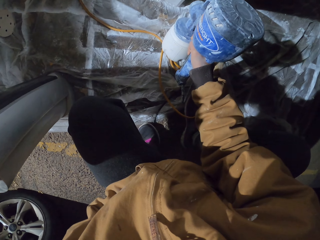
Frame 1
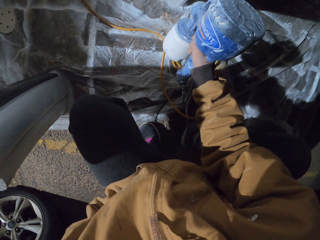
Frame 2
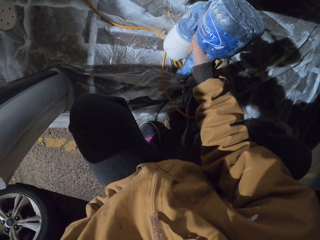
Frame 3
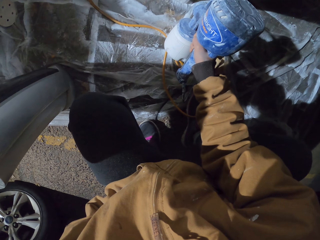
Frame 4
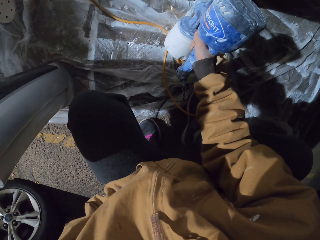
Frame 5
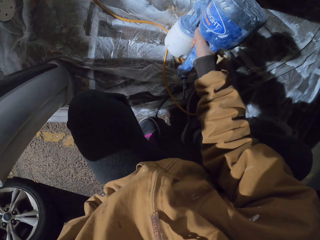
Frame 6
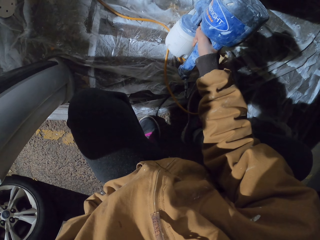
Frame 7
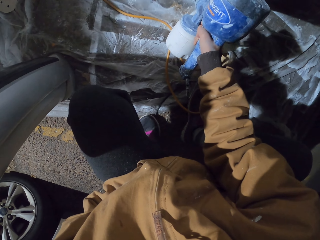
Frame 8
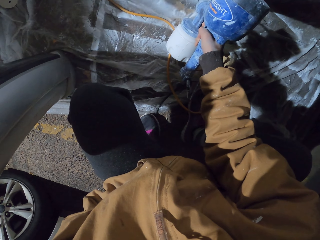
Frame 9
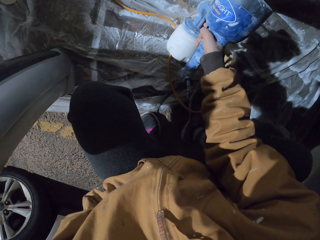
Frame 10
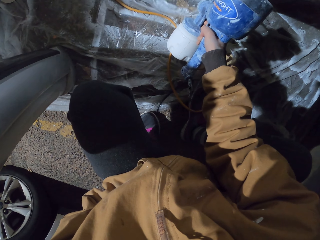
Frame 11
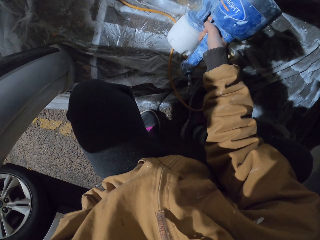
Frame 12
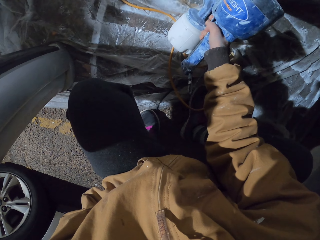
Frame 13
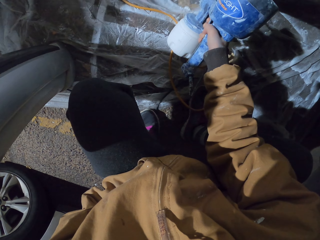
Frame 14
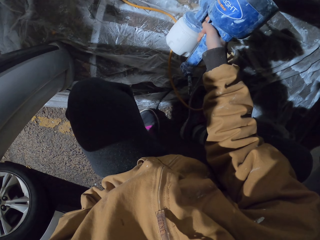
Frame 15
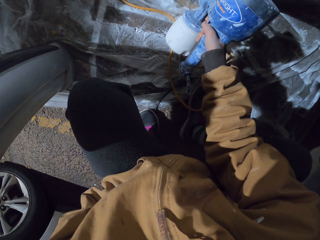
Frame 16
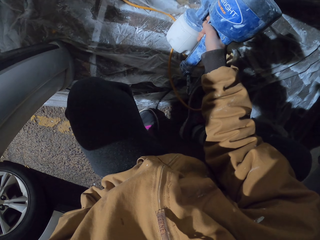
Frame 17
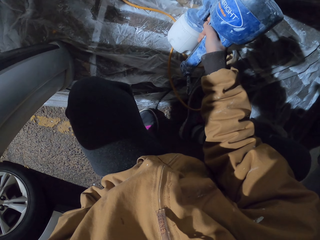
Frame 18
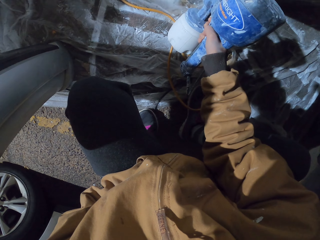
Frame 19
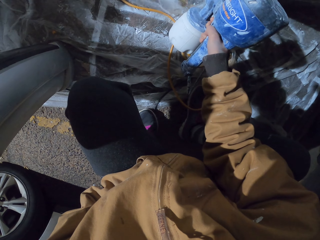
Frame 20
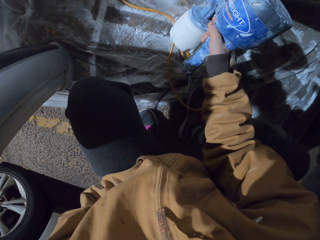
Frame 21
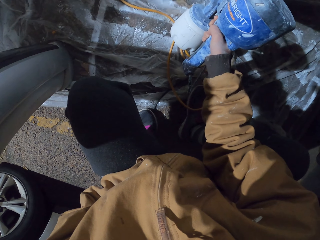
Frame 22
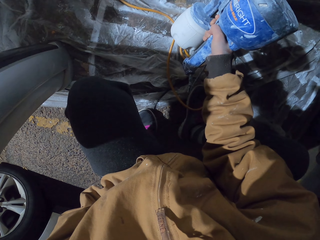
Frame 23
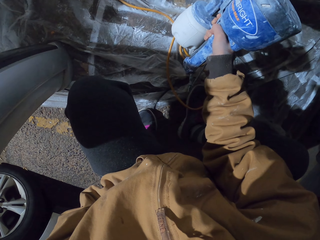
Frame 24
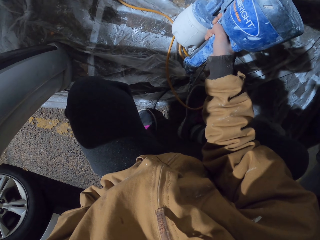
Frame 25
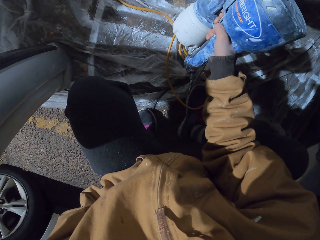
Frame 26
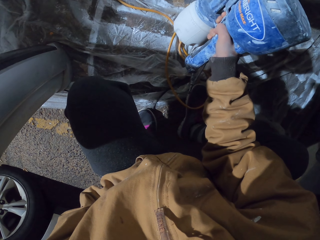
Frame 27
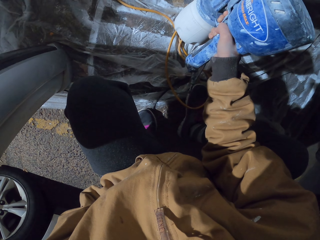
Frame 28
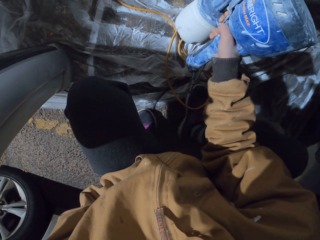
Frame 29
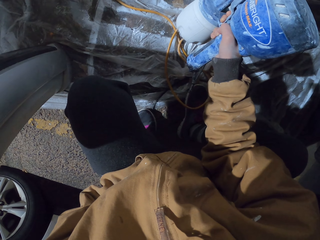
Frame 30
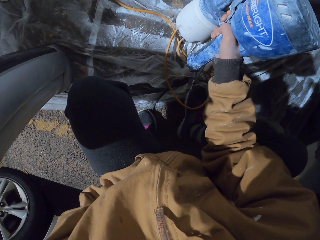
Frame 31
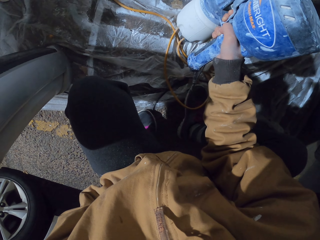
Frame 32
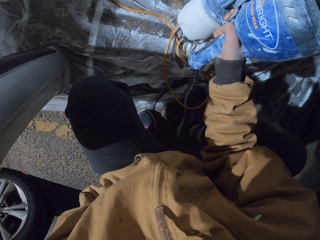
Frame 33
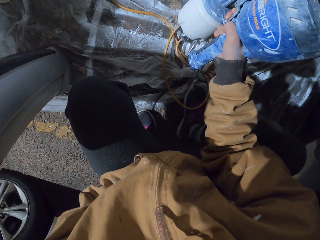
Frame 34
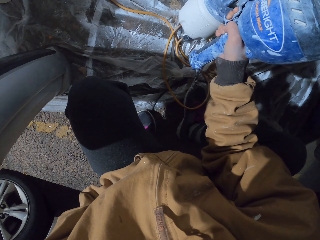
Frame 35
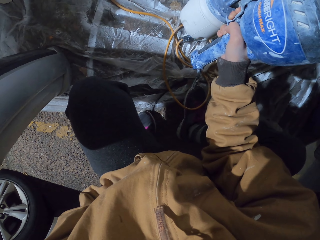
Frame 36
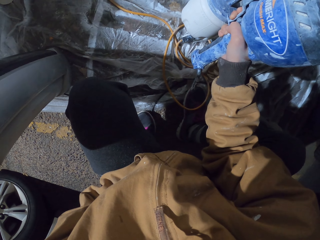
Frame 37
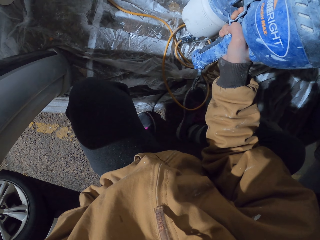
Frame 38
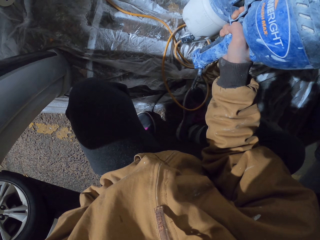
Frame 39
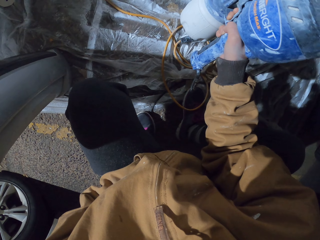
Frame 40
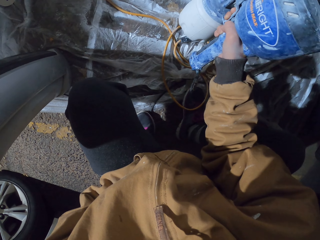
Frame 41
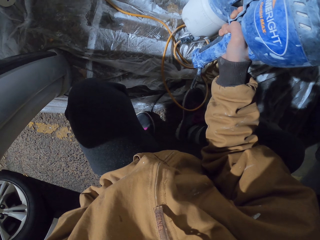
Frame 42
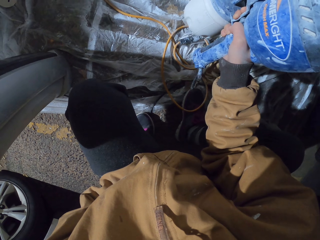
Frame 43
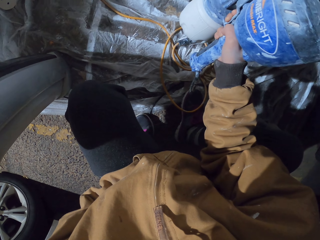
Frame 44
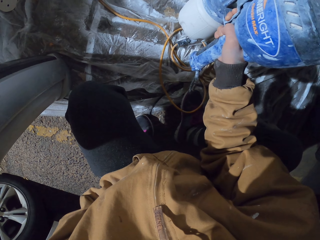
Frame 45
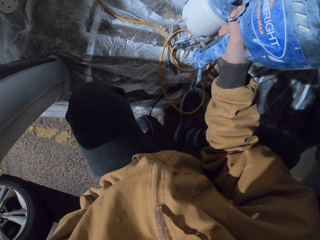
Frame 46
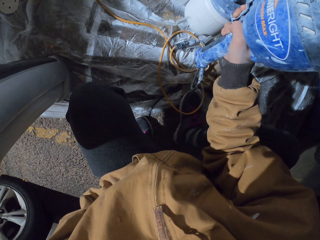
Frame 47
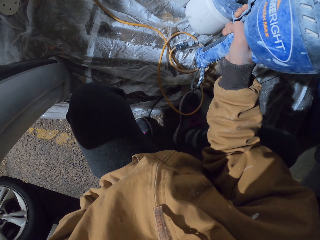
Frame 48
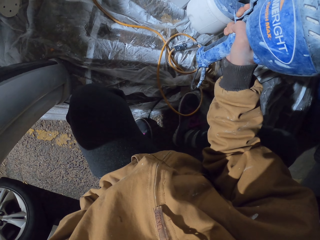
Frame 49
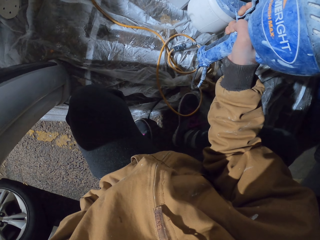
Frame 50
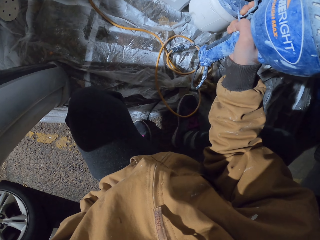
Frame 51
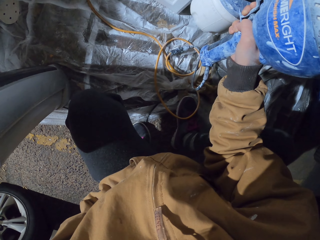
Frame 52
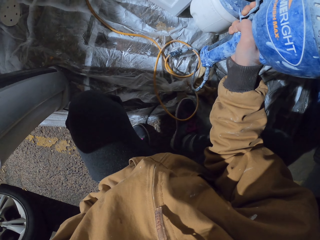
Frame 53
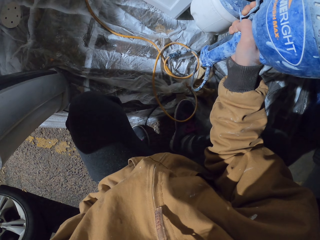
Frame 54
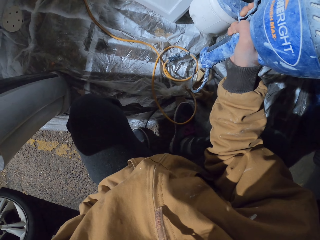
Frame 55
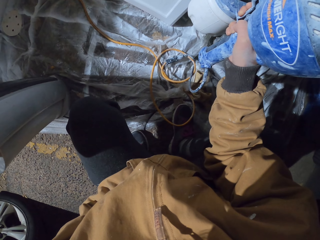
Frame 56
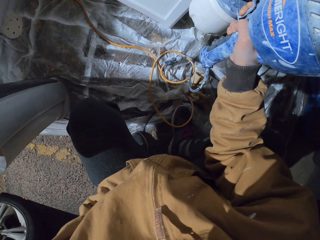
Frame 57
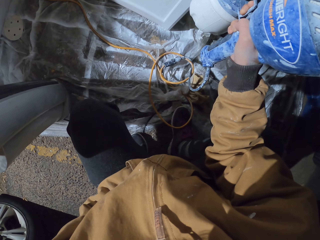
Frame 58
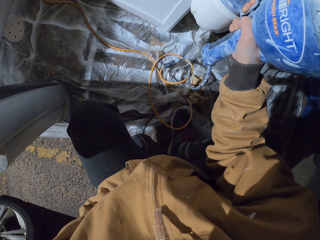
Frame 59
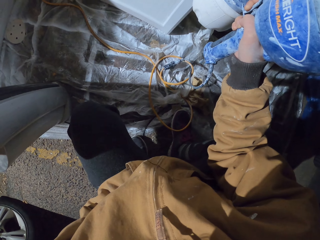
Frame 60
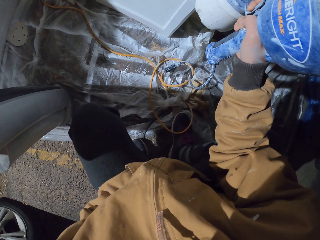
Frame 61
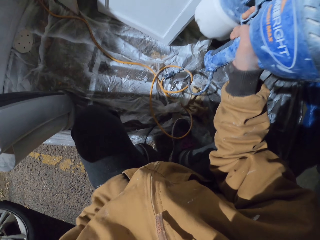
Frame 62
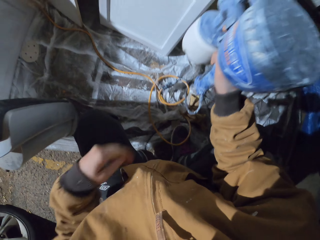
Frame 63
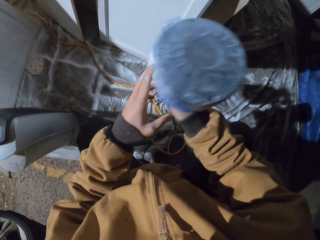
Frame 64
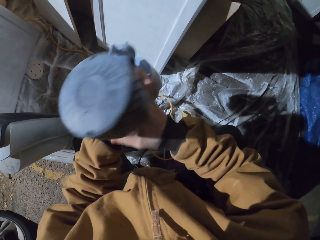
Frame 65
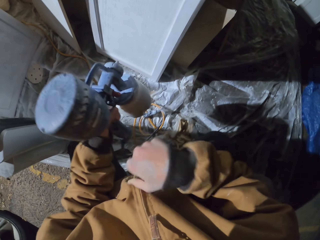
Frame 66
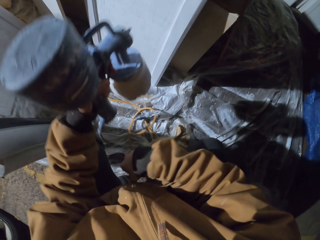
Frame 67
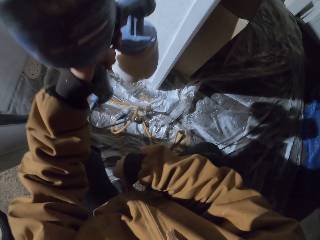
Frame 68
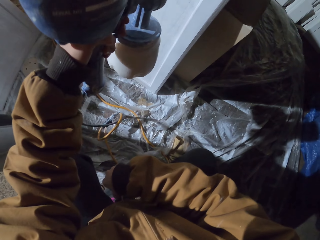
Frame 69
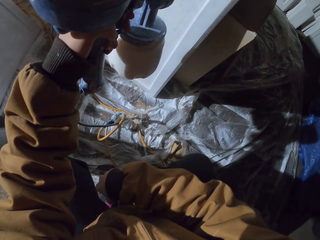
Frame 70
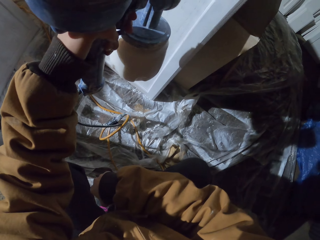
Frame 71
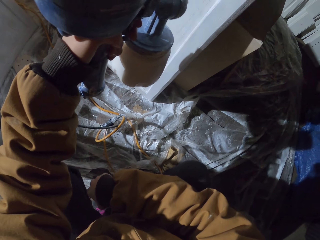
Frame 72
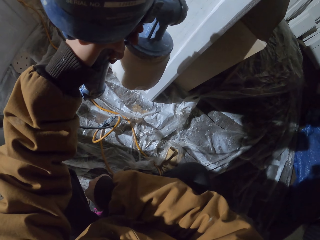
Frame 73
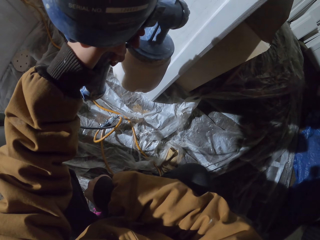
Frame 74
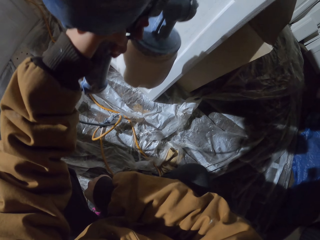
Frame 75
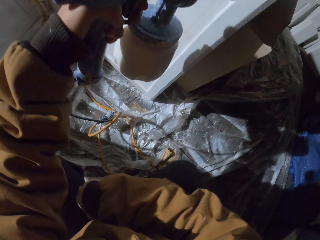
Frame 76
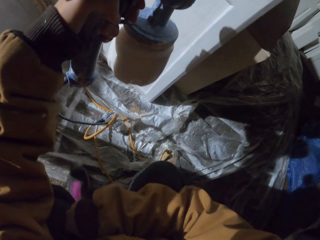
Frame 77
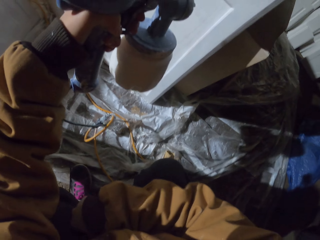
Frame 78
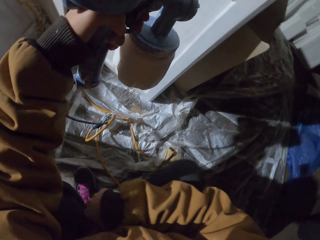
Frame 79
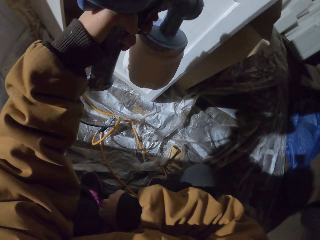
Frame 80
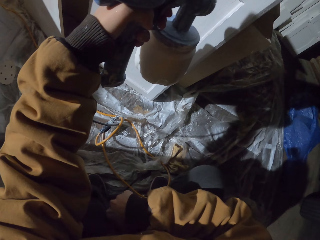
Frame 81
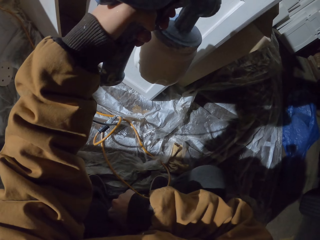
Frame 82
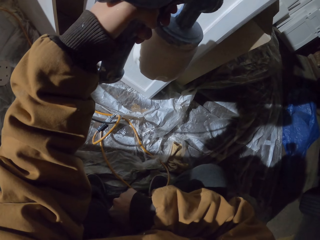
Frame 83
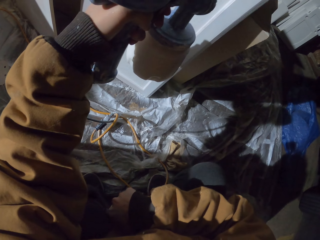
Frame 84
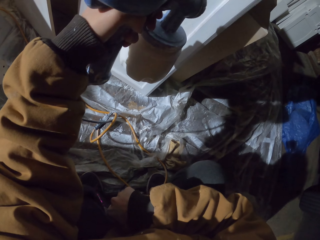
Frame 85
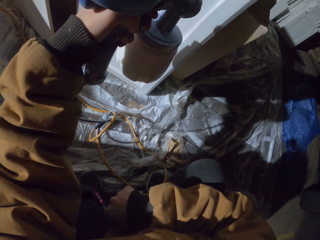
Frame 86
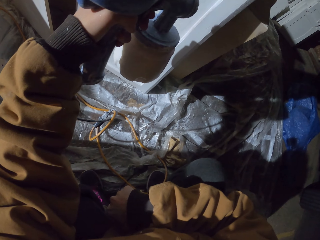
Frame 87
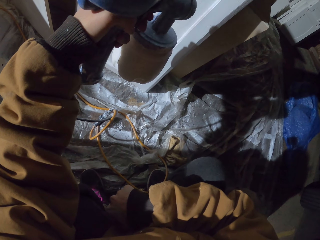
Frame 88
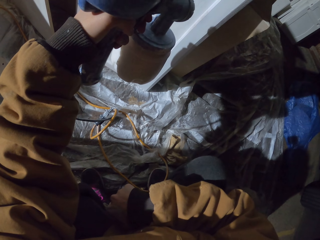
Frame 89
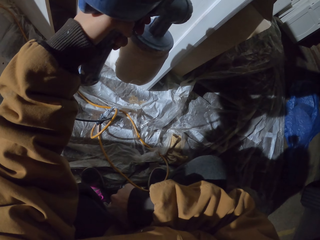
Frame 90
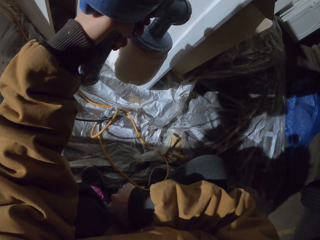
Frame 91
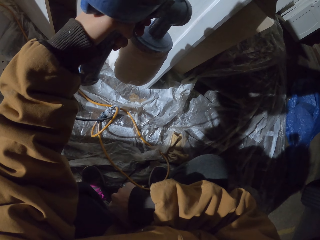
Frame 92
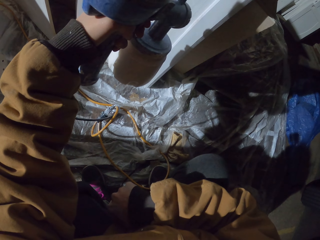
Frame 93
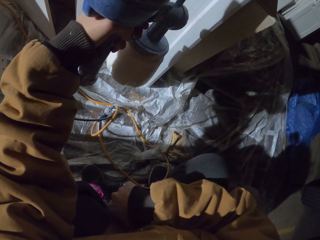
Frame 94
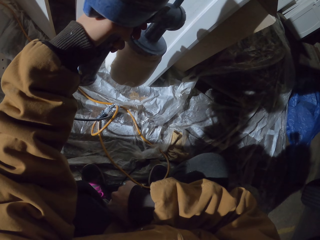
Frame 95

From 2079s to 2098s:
The camera wearer moves hands. They apply paint with the homeright paint sprayer with the left hand. They hold the homeright paint sprayer with the left hand.

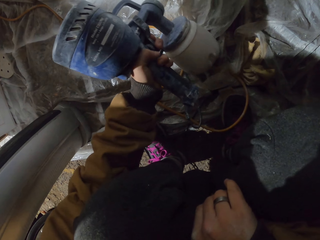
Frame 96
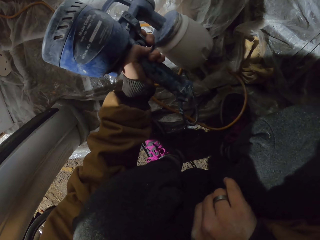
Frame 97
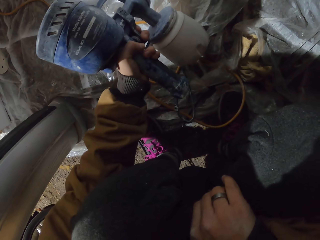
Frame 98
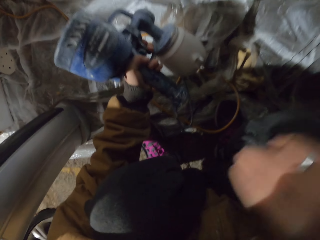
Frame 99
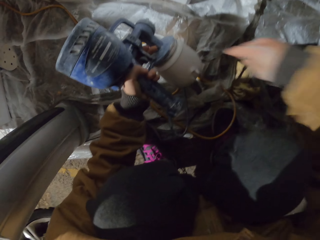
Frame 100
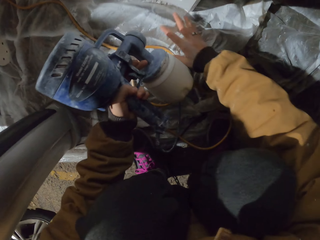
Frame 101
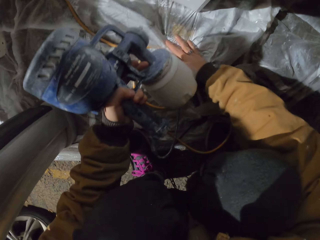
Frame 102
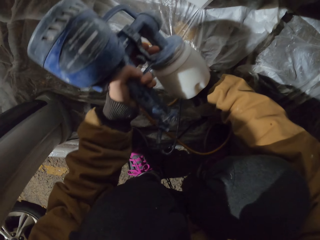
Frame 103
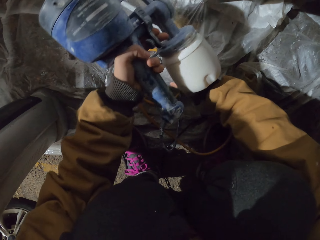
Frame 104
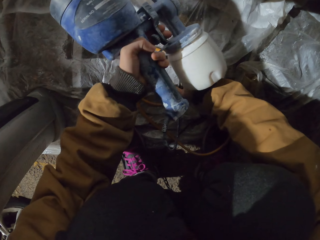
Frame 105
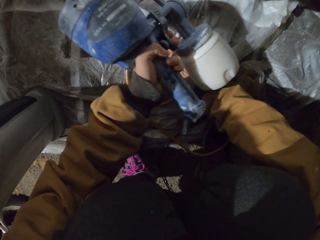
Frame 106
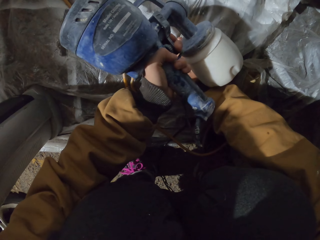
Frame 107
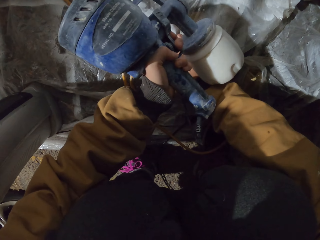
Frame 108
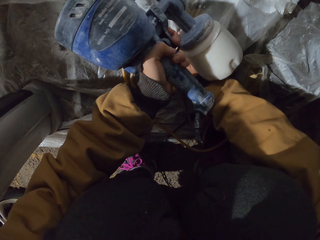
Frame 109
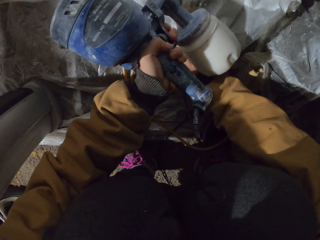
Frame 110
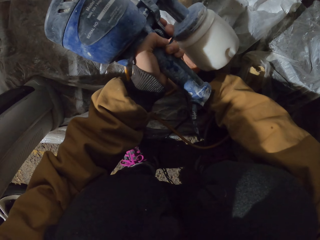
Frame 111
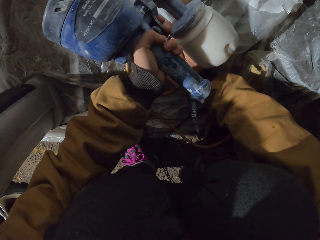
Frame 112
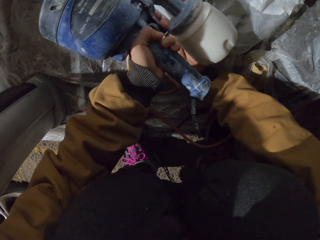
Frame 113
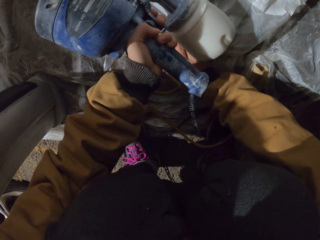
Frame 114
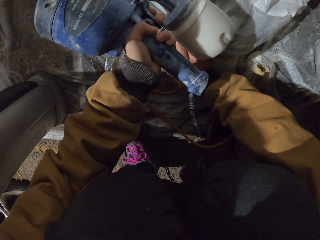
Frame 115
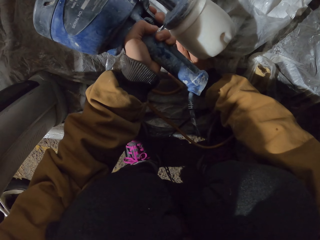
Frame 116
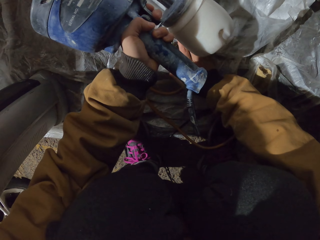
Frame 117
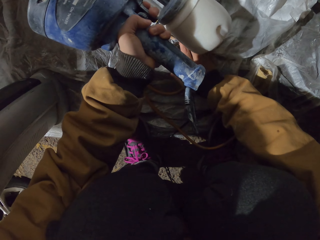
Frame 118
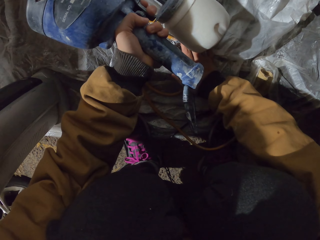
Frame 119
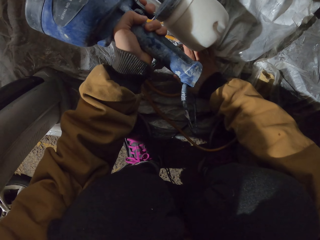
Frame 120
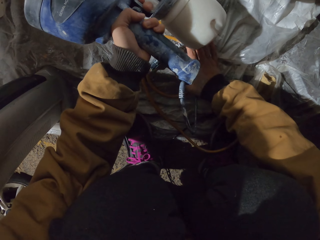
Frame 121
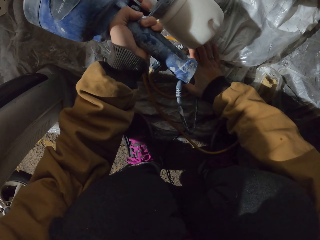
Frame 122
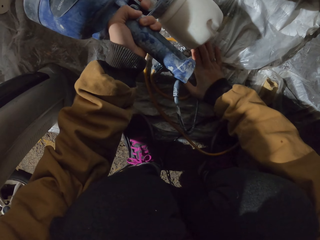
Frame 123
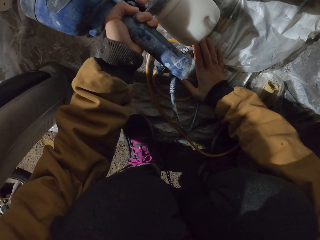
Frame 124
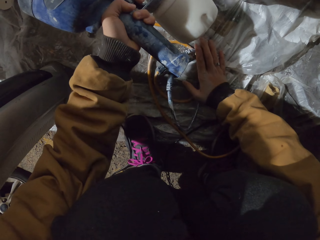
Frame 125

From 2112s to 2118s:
The camera wearer applies paint with the homeright paint sprayer with the left hand. They move hands. They press something with the right hand. They spray the wood.
